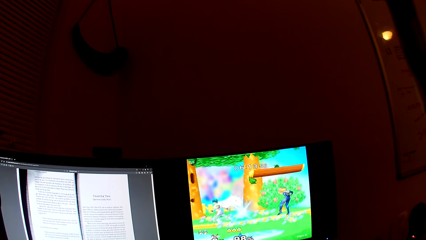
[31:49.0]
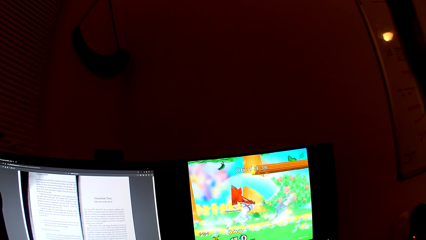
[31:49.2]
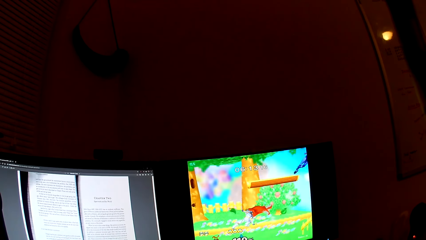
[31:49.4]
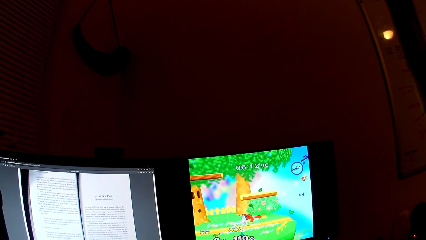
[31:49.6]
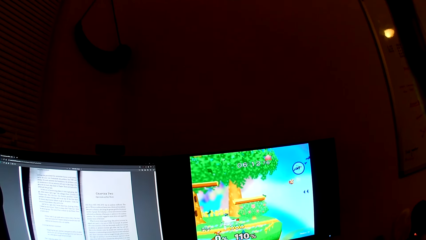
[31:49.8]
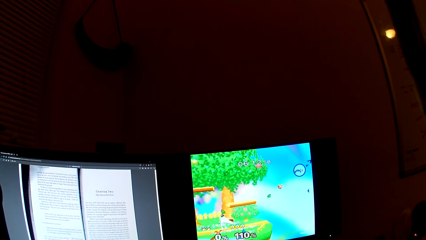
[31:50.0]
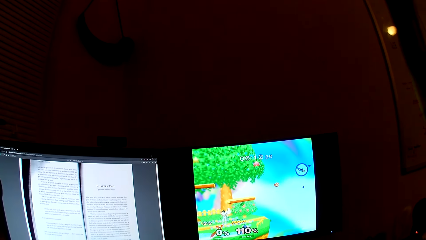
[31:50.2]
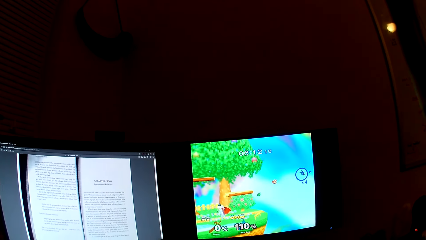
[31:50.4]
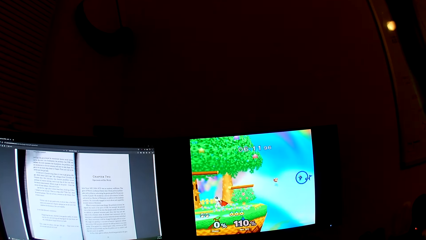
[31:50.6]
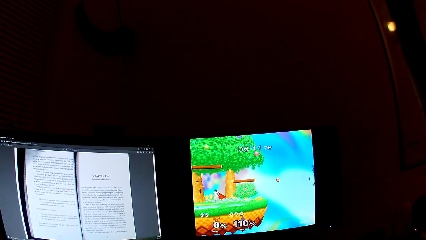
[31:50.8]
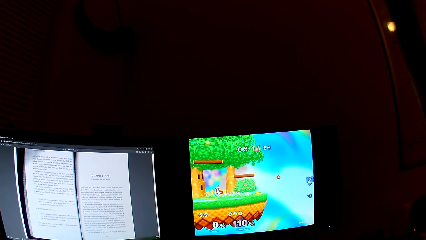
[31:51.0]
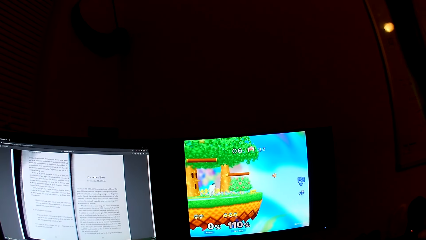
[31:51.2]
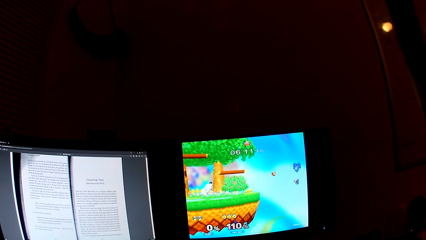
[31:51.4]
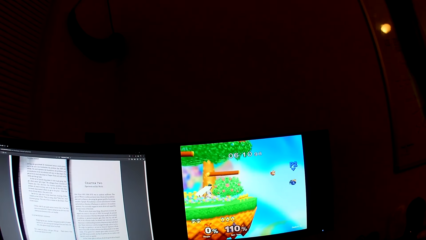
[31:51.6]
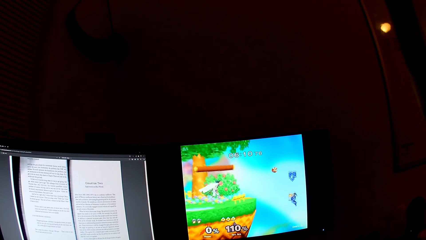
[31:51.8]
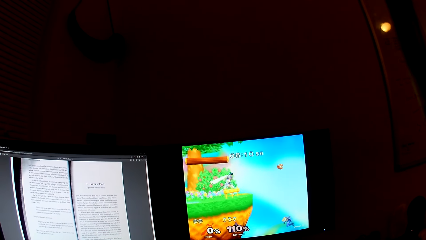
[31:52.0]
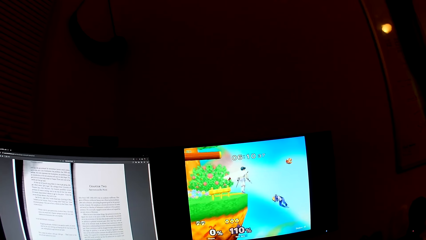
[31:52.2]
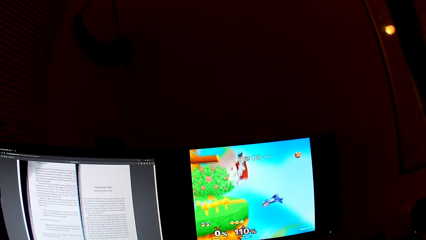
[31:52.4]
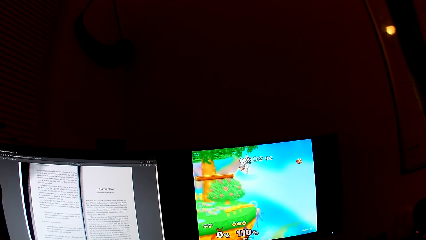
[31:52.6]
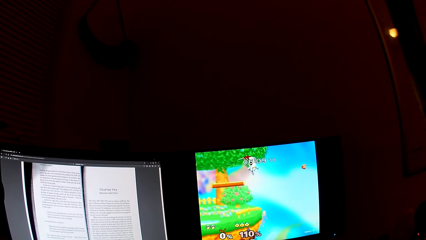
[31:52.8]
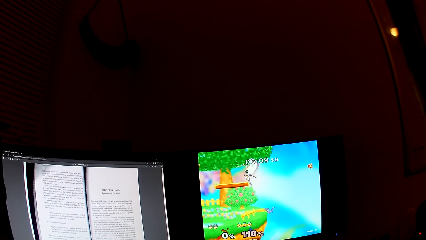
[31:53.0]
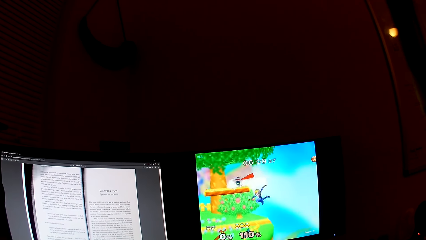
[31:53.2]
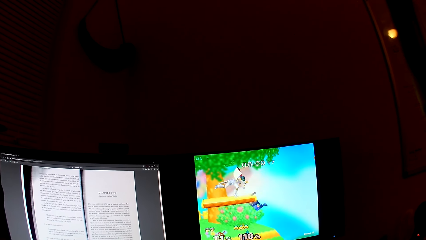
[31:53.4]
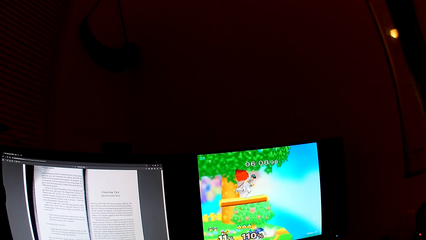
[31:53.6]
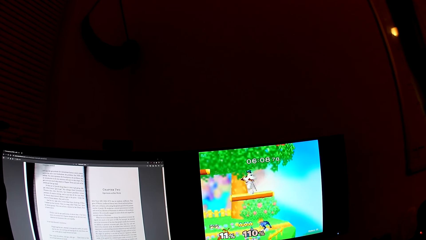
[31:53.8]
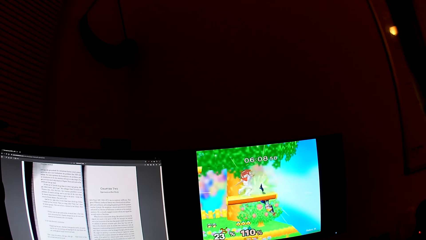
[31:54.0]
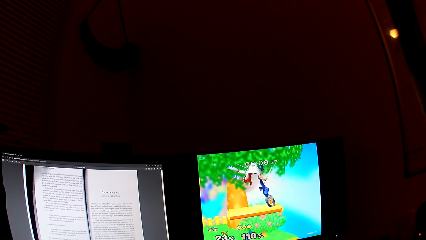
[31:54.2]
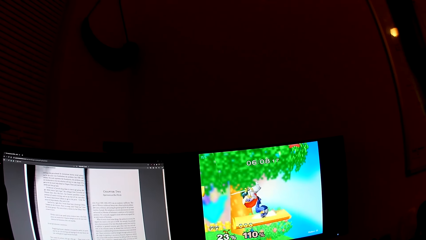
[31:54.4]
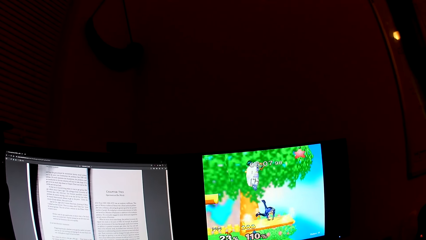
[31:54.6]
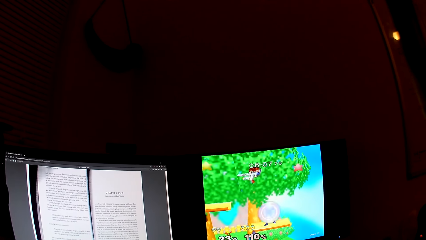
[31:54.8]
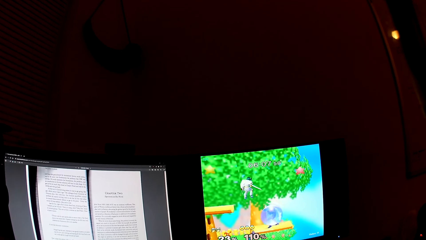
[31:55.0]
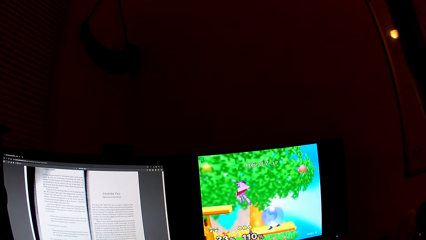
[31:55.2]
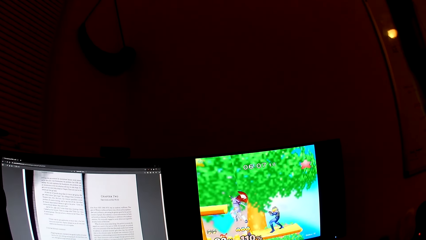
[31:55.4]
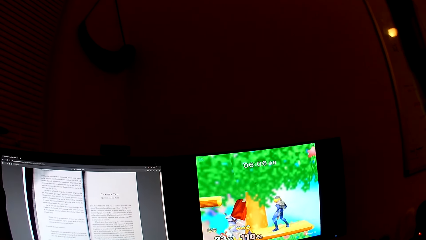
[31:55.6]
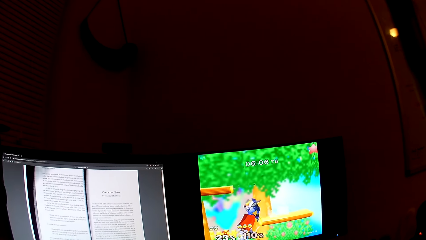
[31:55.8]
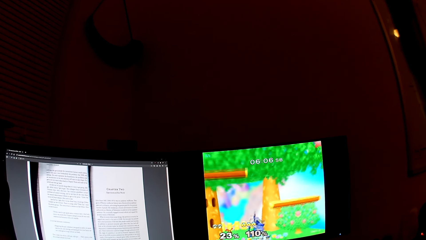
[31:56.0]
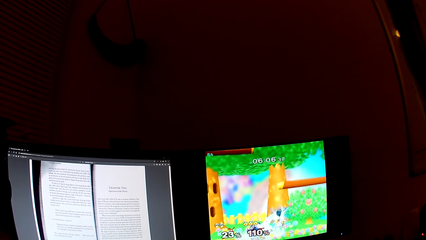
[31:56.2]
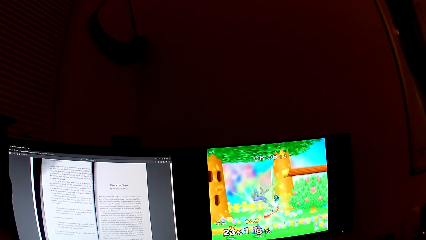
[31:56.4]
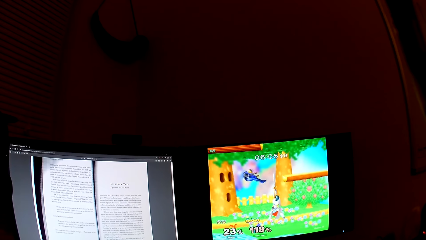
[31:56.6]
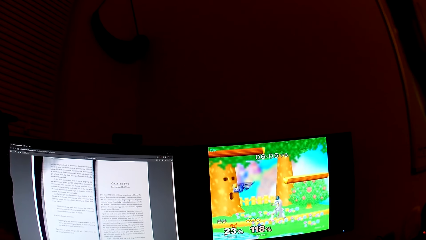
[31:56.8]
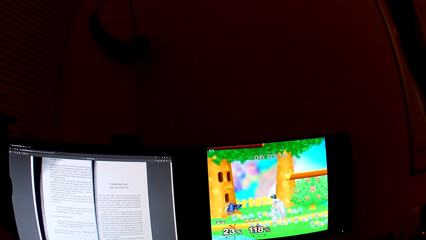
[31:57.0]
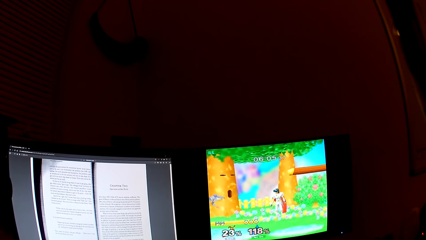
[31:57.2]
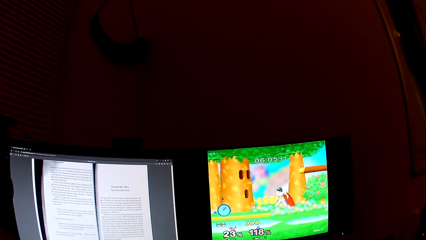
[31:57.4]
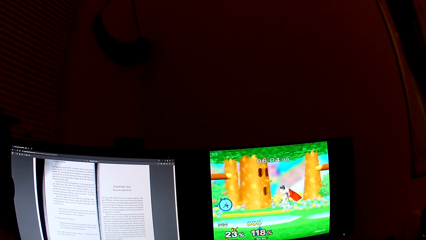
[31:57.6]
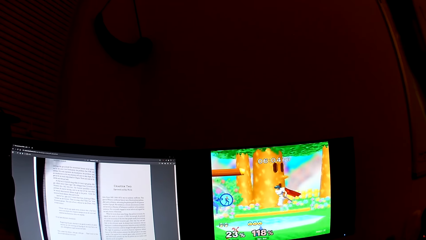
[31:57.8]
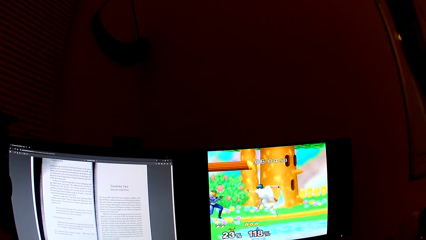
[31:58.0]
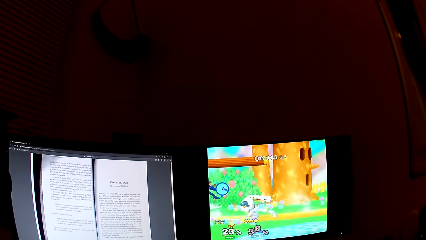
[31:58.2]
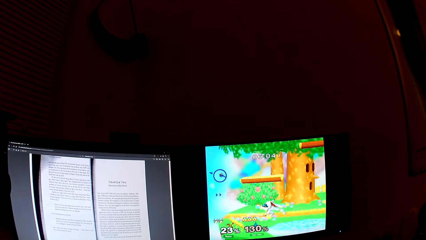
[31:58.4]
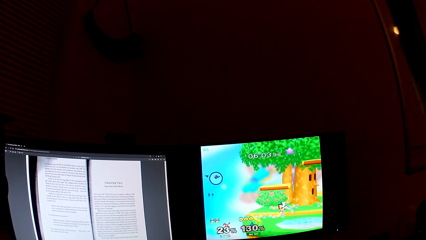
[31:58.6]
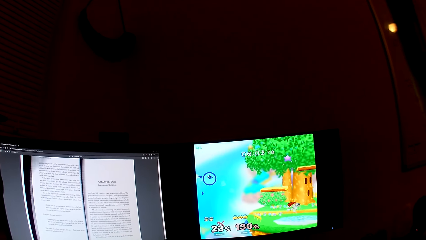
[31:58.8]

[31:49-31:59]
The camera wearer interacts with a man. They play the computer game.

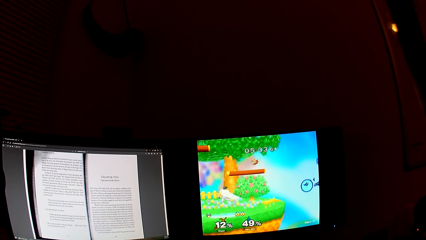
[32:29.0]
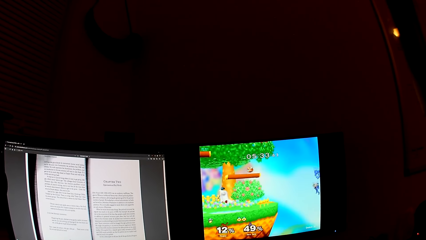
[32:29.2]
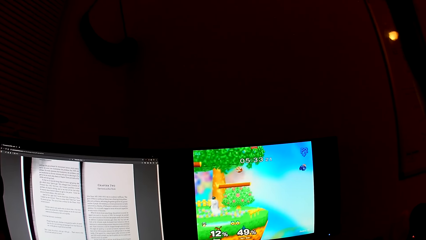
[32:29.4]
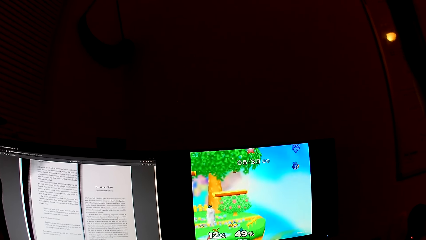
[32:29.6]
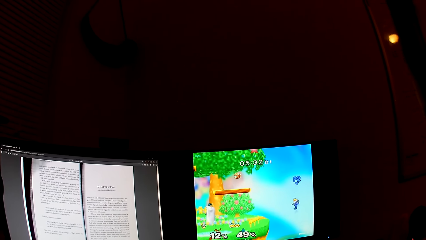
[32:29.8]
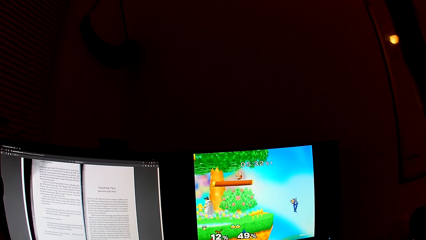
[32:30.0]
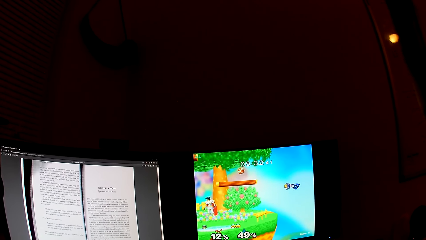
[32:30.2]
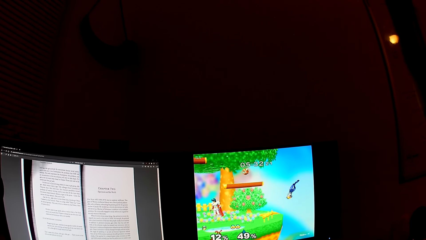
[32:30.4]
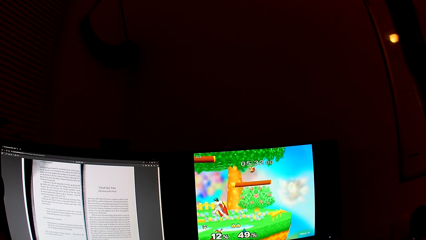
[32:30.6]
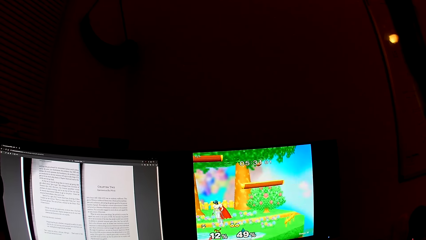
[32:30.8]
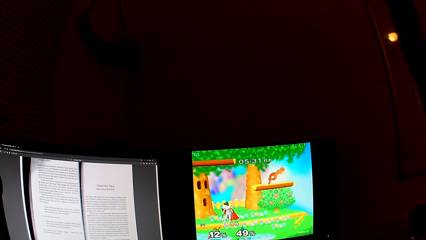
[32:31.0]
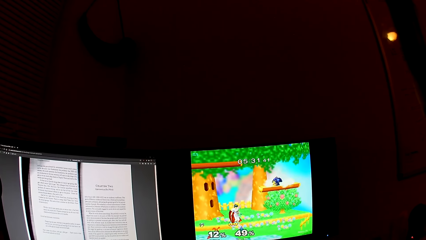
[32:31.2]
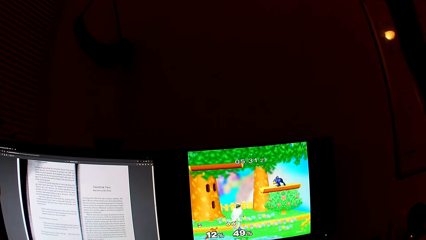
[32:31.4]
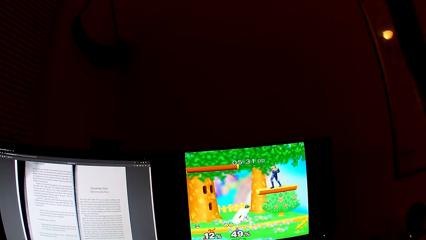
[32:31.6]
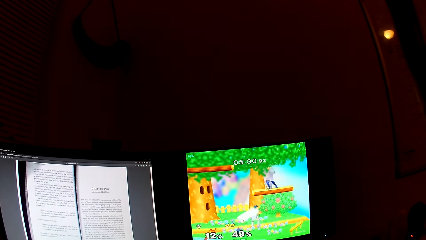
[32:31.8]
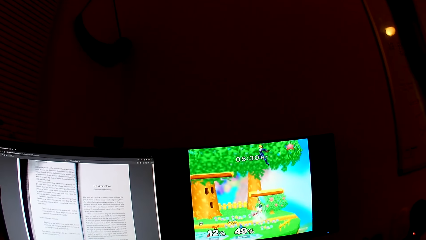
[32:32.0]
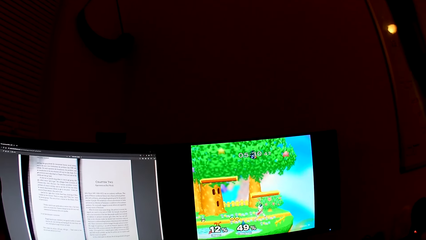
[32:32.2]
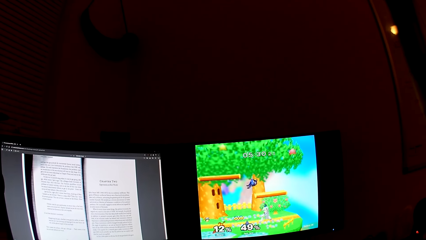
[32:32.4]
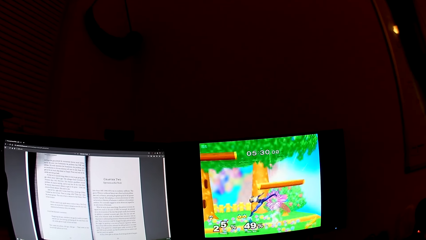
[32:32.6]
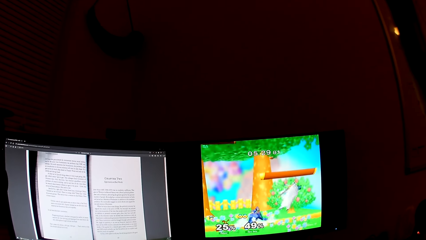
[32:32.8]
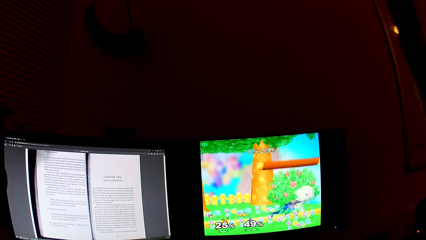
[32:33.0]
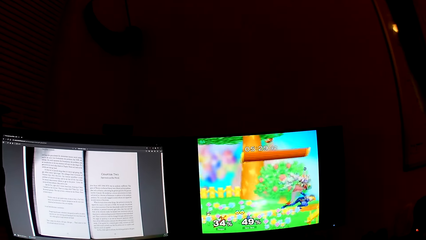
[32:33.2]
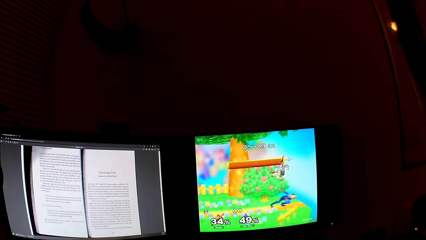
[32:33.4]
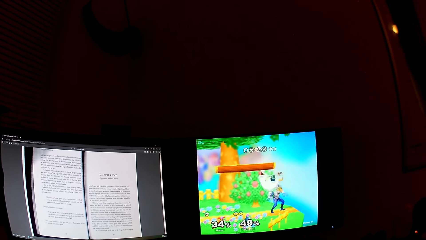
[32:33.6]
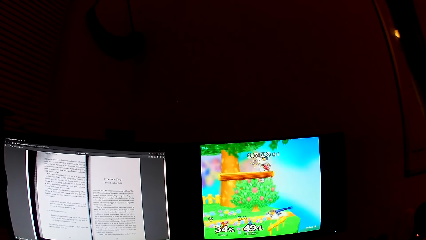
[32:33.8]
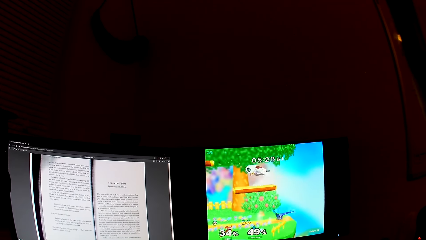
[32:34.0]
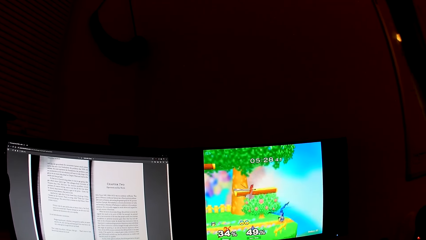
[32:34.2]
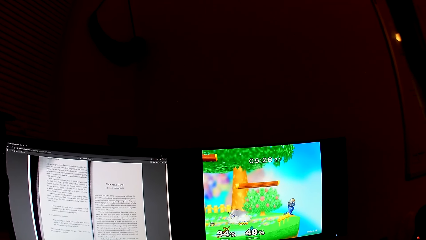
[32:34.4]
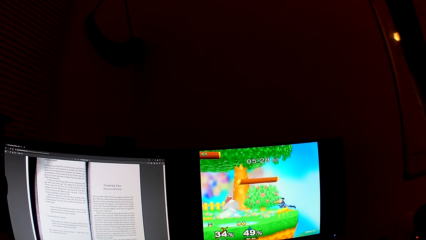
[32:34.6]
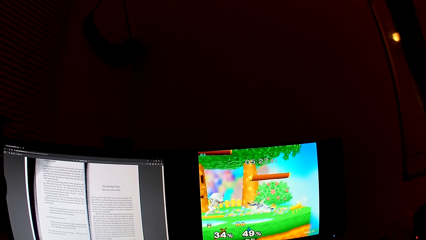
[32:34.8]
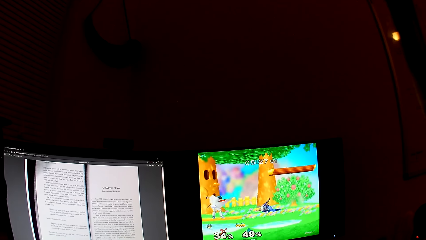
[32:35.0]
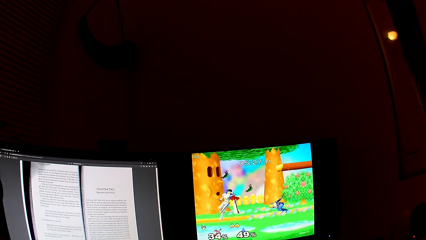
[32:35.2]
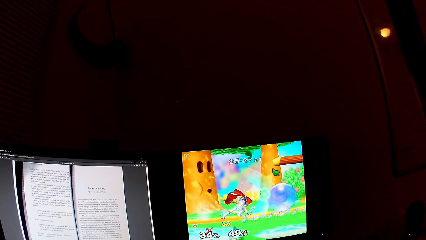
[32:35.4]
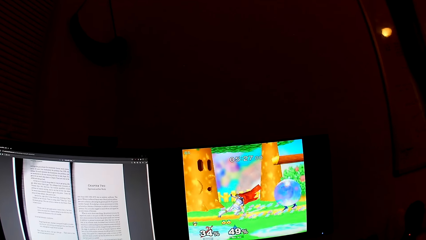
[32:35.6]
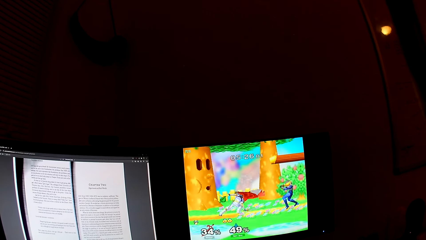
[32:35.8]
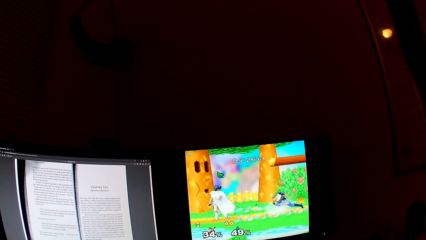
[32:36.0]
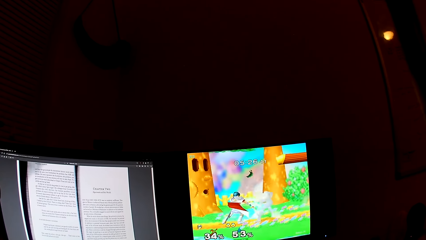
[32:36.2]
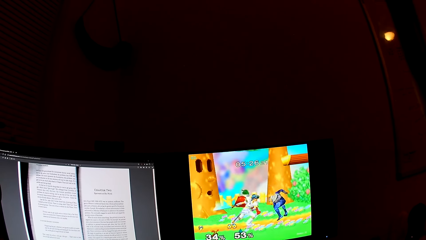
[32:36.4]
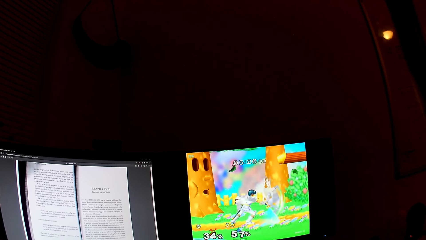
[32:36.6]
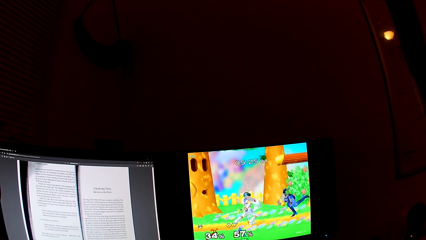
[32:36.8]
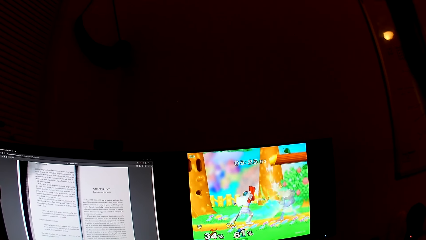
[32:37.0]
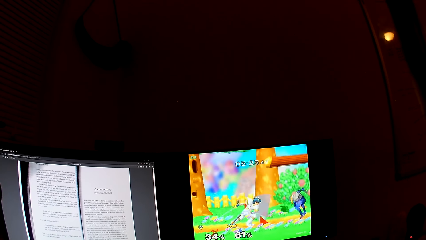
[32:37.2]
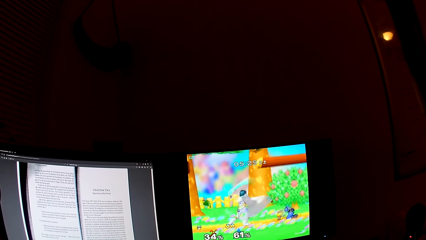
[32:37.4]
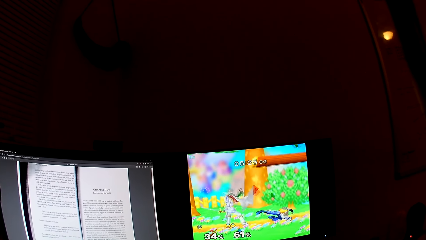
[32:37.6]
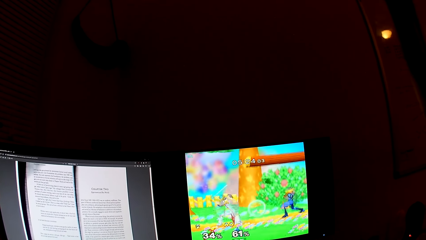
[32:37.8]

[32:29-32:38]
The camera wearer converses with someone. They play the computer game.
